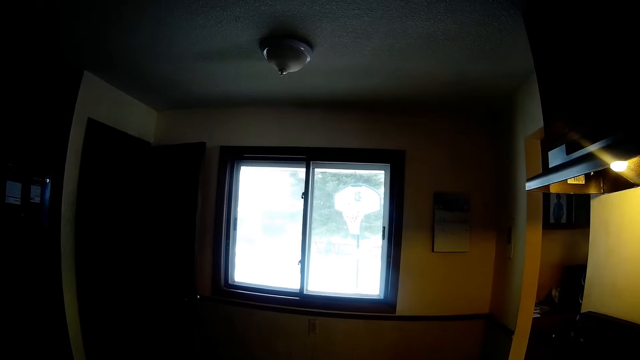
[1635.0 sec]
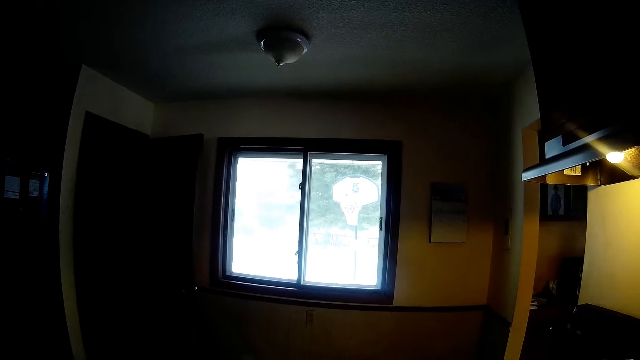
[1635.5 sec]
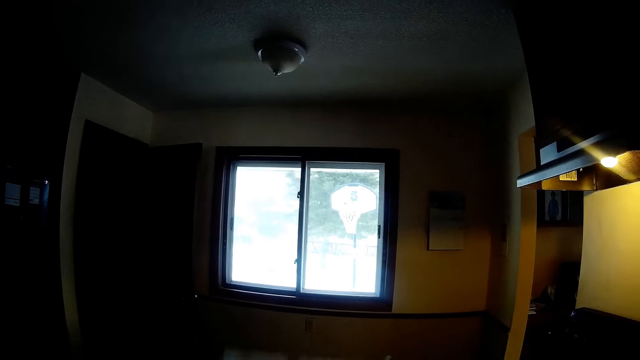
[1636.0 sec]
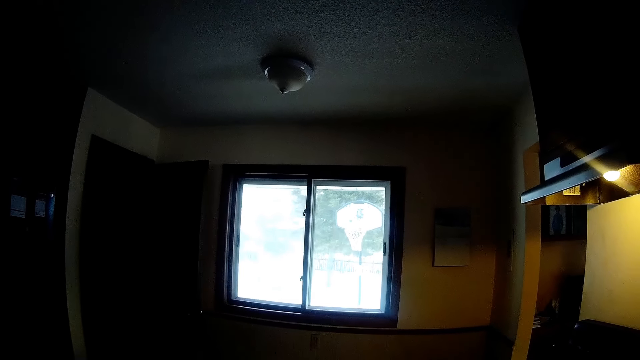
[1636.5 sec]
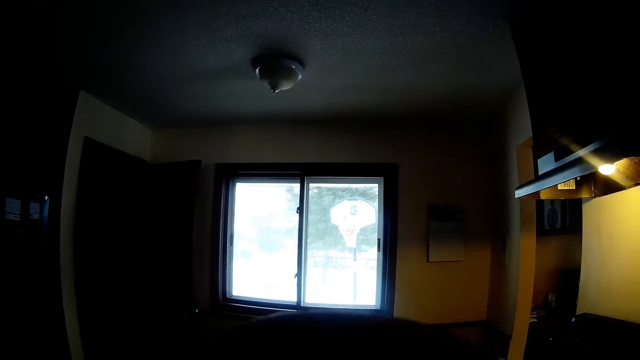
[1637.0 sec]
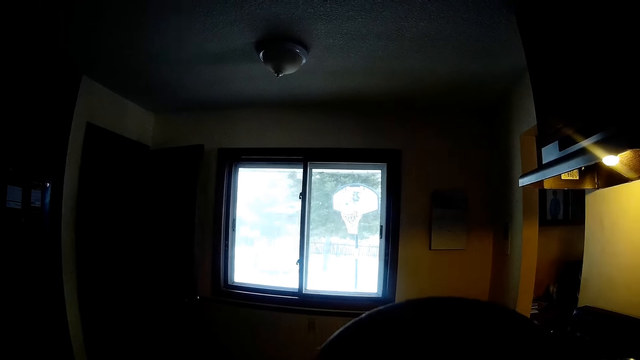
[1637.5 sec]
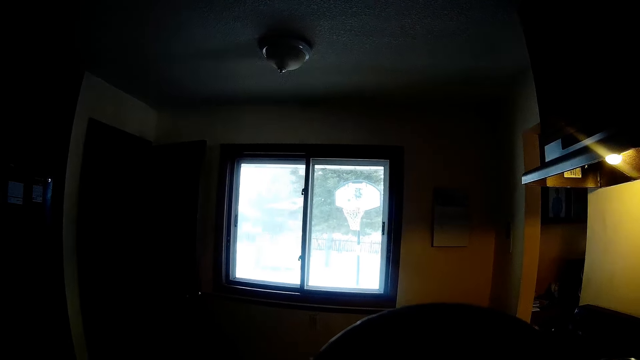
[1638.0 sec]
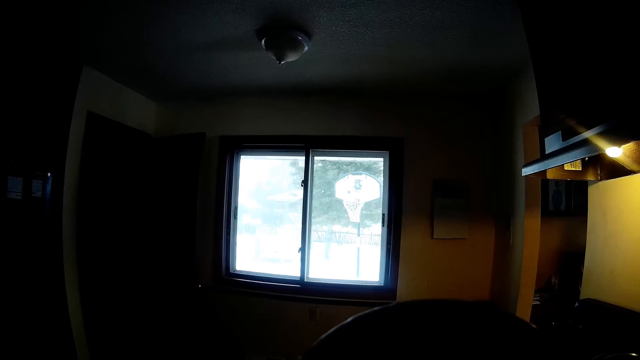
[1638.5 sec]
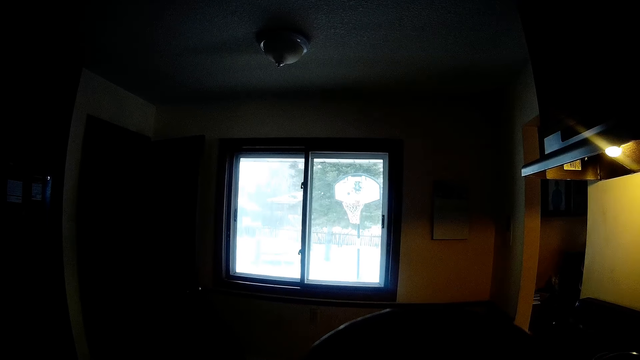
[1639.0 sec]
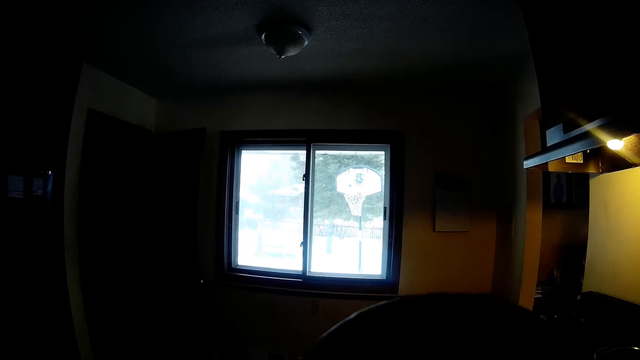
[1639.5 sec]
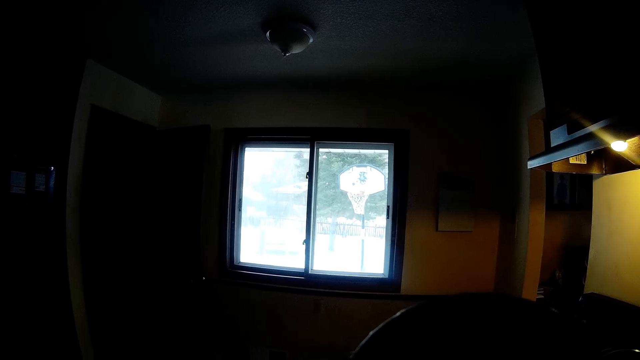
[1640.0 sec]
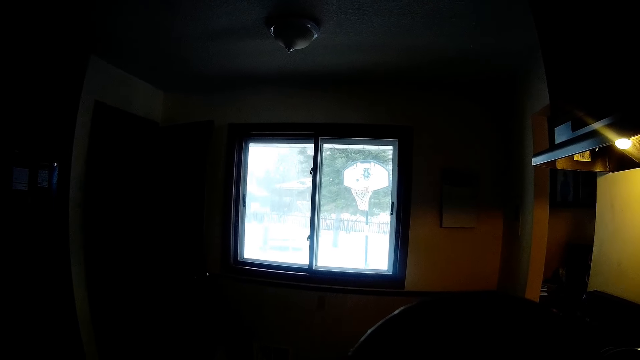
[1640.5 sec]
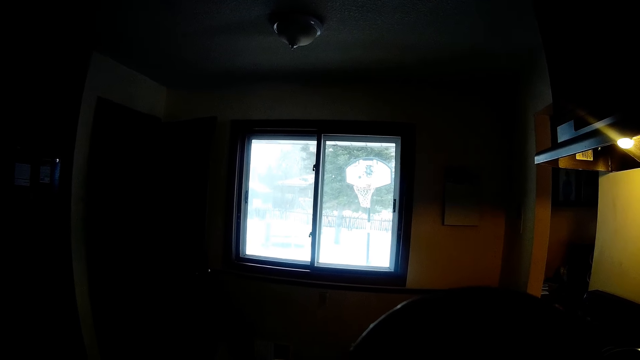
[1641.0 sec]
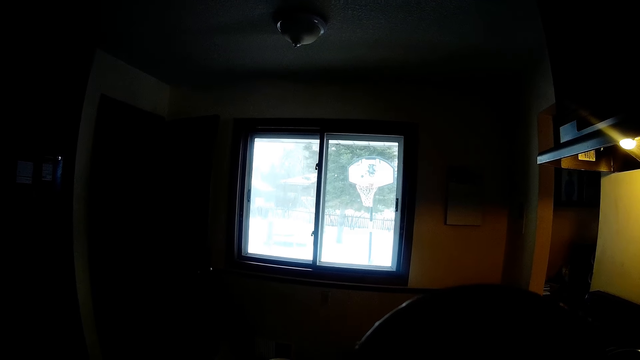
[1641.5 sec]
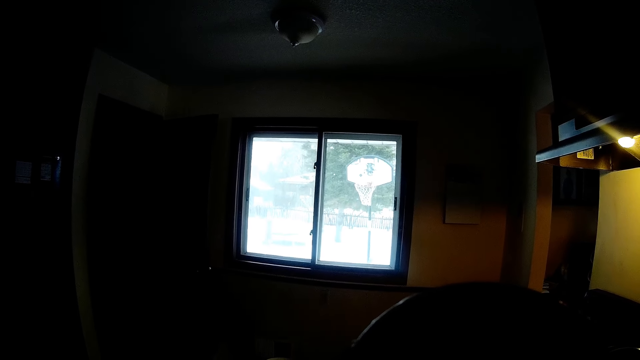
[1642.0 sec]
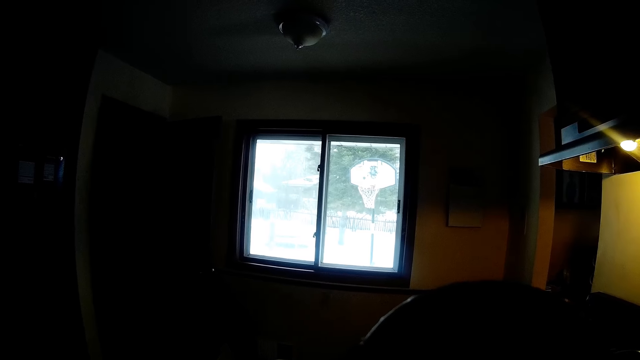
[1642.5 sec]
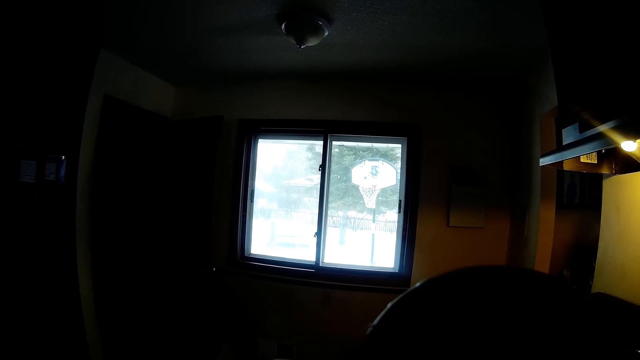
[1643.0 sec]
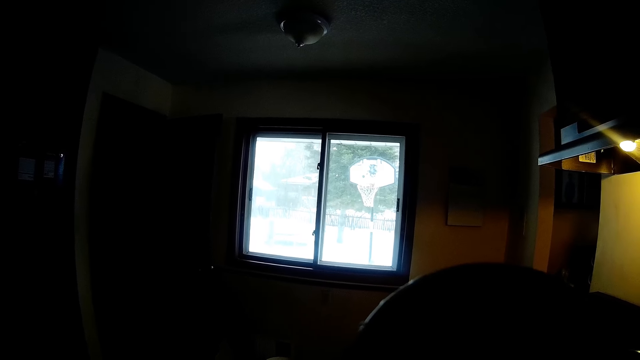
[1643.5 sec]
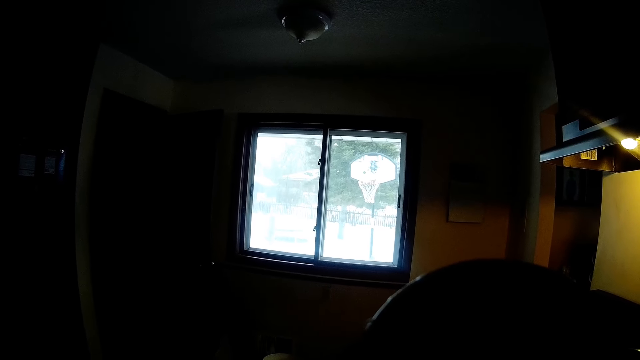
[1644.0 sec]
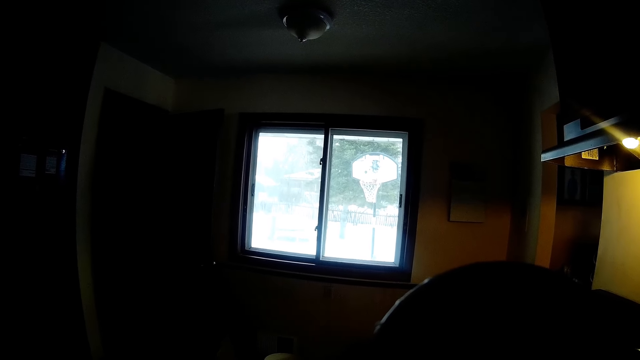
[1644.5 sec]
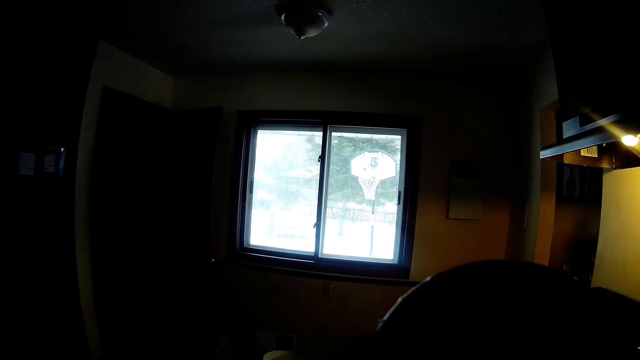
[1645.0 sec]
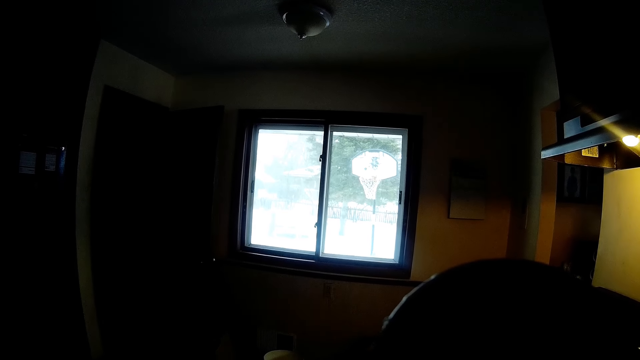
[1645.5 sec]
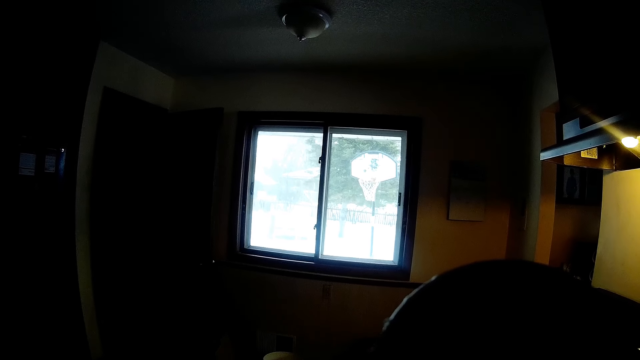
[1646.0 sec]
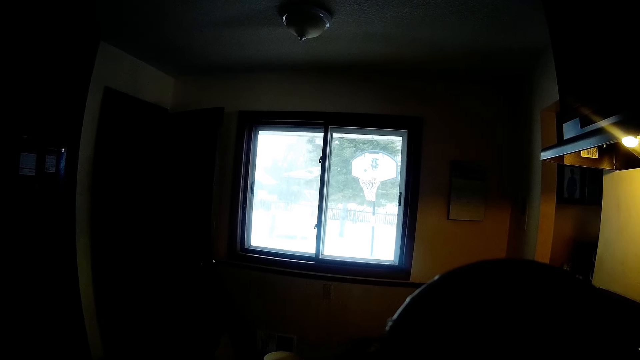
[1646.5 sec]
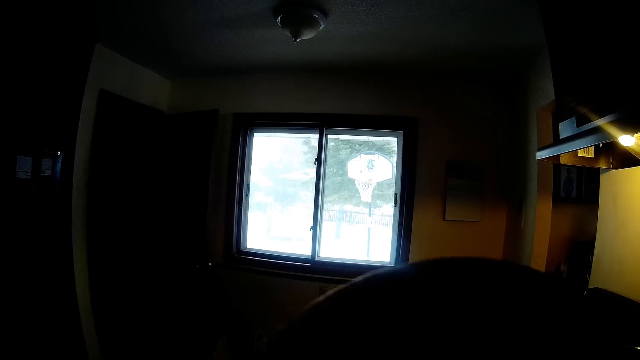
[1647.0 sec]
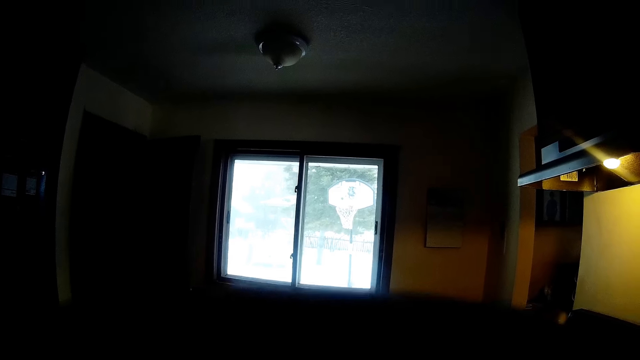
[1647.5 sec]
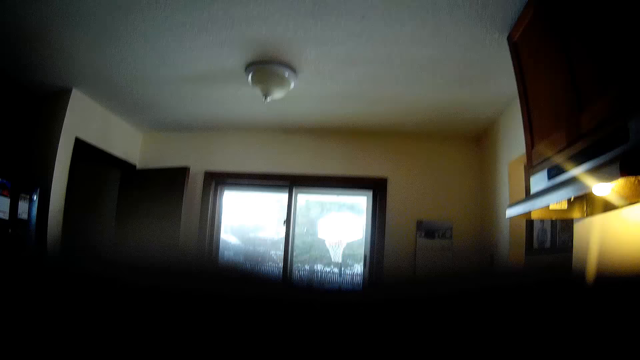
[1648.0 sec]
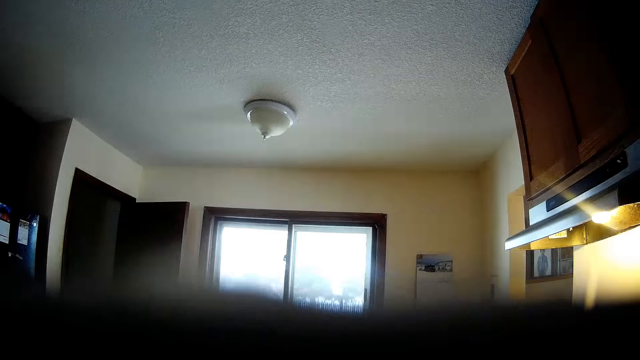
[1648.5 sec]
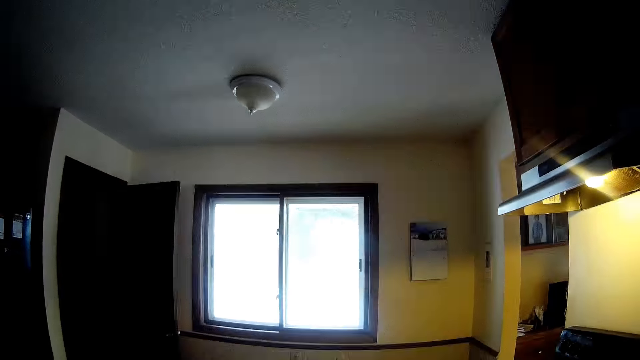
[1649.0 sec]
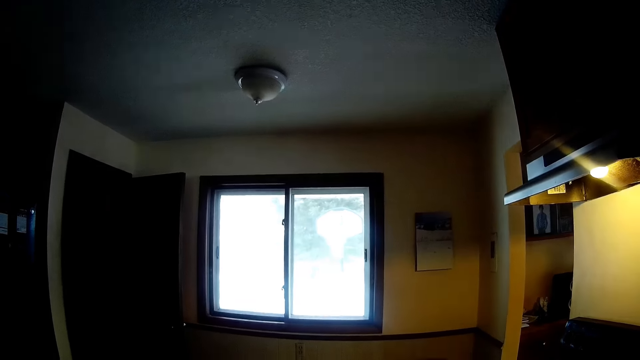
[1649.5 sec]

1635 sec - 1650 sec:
The camera wearer holds a cup. They drink from the cup.

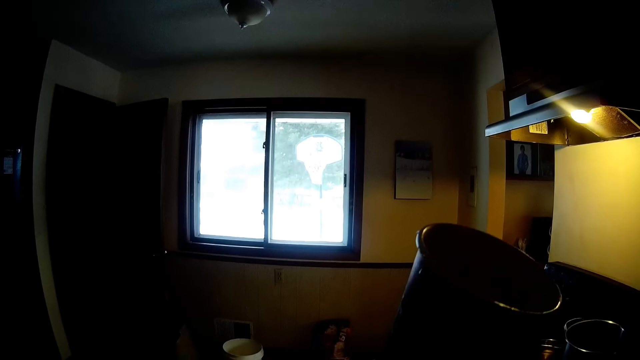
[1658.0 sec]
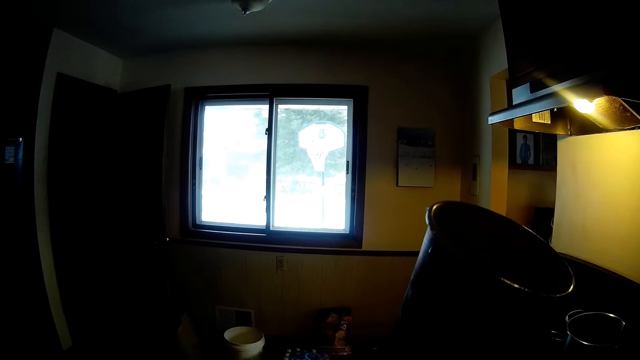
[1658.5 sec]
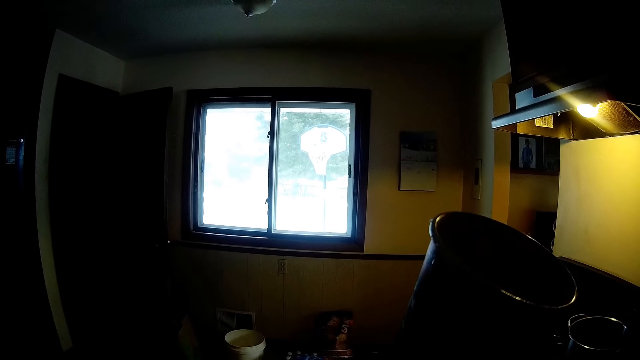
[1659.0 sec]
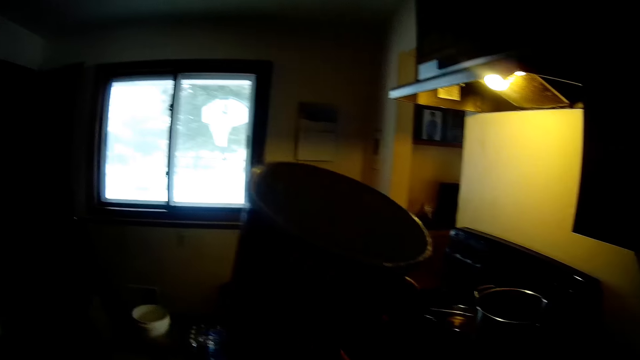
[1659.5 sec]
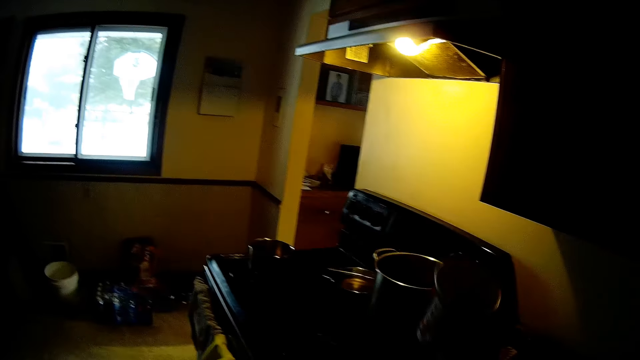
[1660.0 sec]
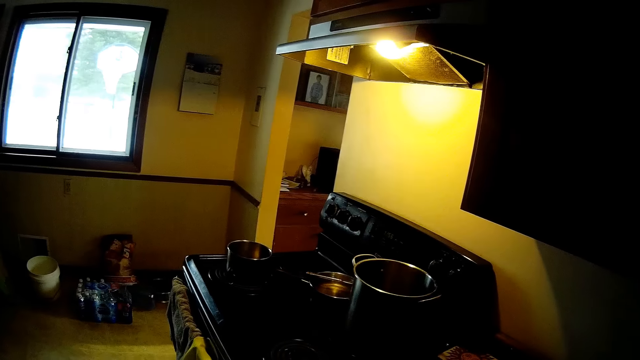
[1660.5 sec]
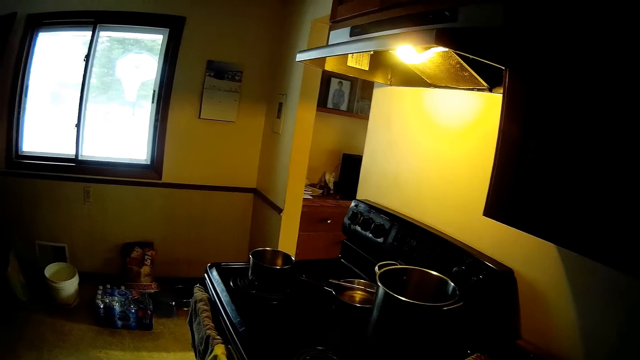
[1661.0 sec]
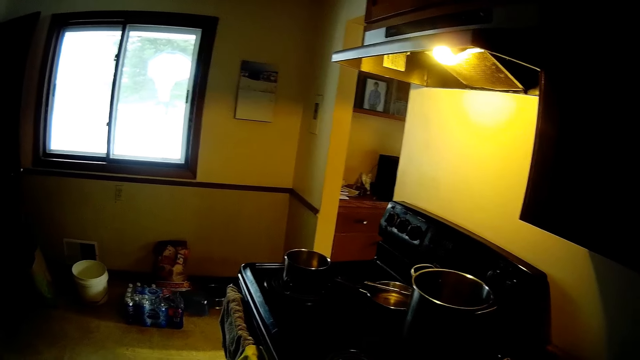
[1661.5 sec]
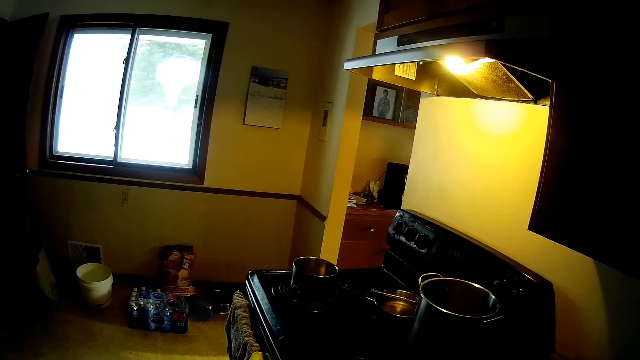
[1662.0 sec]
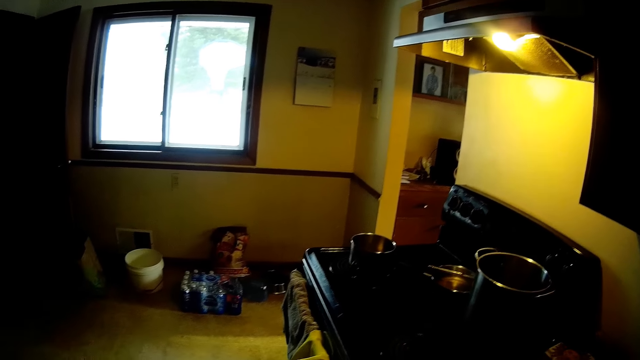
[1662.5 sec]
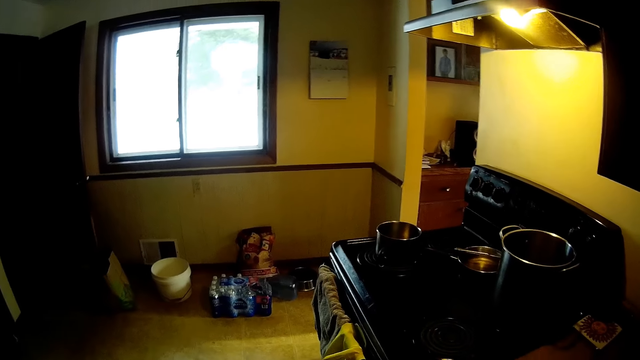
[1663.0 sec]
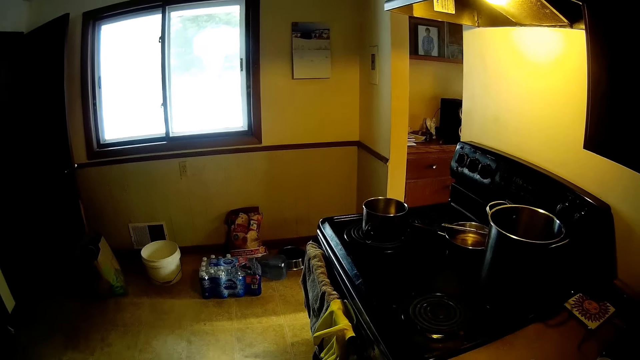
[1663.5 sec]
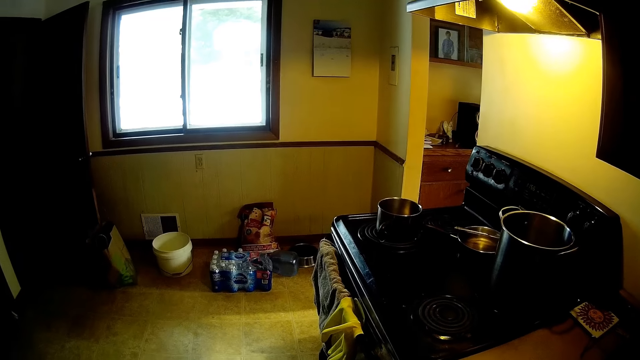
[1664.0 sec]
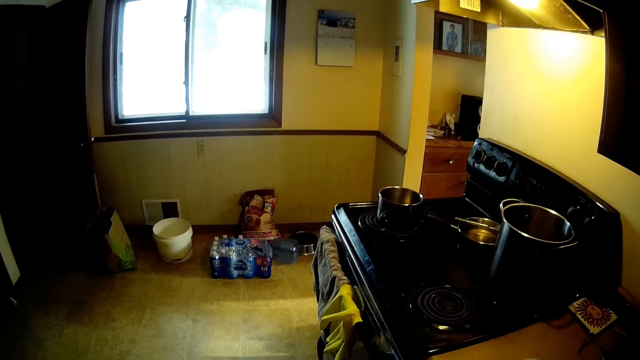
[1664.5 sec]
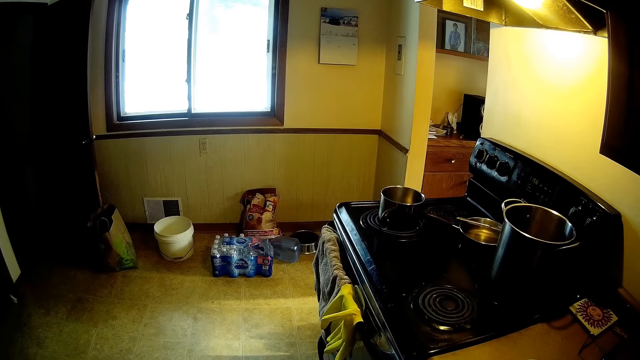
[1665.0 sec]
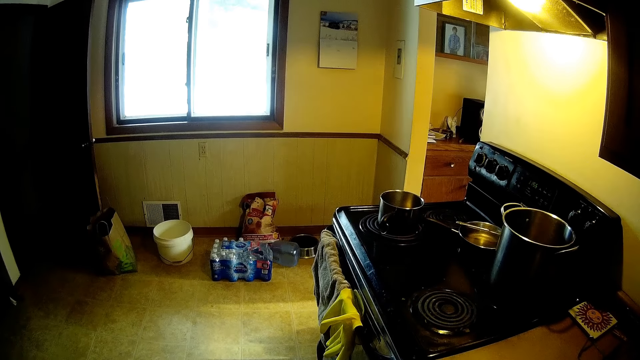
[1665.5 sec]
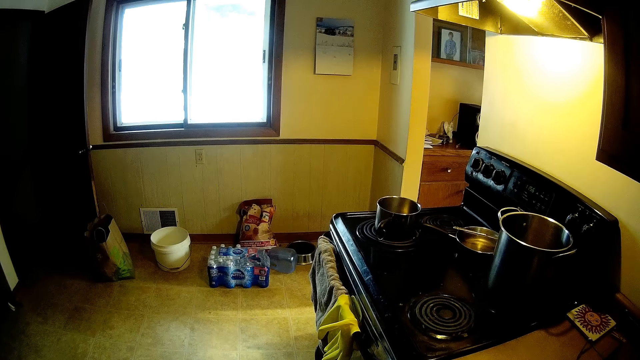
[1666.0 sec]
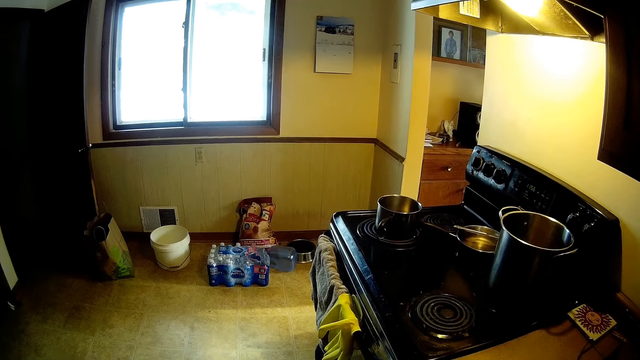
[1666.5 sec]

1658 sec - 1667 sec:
The camera wearer places a cup in his right hand on the slab.
